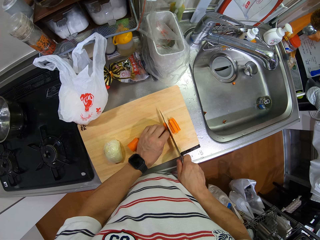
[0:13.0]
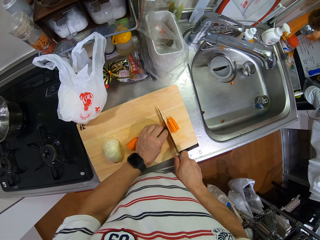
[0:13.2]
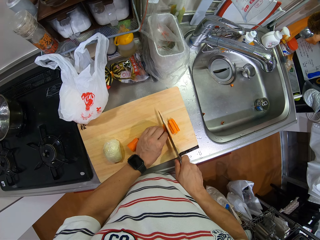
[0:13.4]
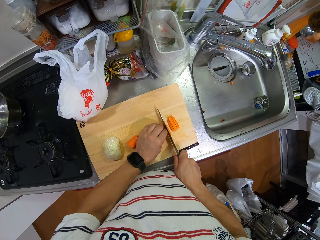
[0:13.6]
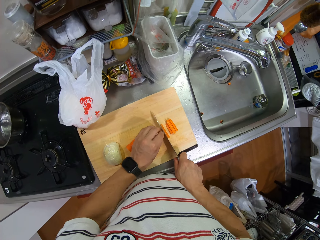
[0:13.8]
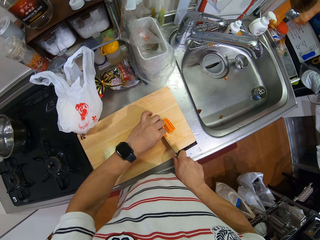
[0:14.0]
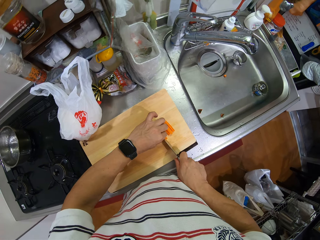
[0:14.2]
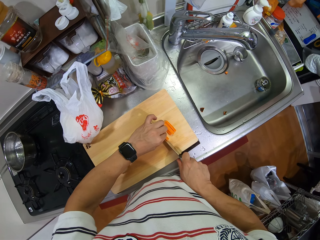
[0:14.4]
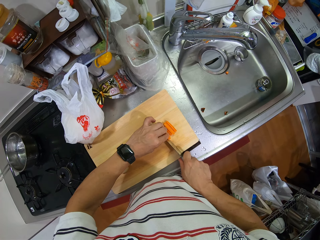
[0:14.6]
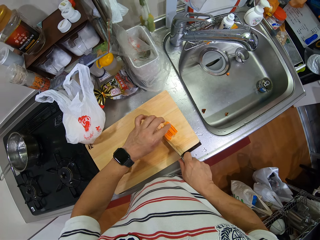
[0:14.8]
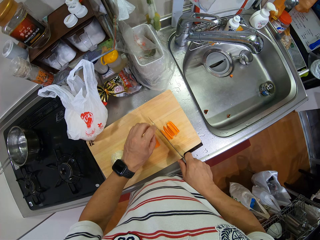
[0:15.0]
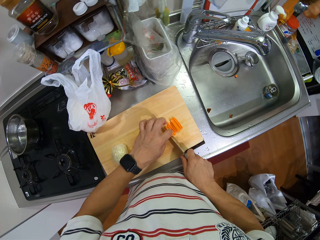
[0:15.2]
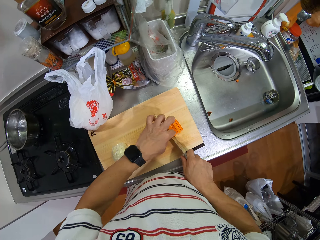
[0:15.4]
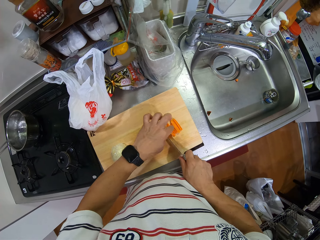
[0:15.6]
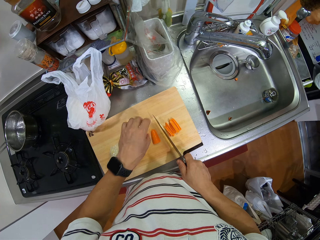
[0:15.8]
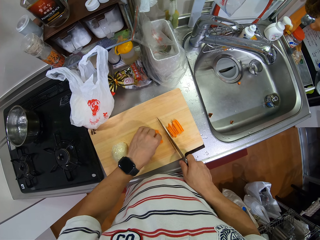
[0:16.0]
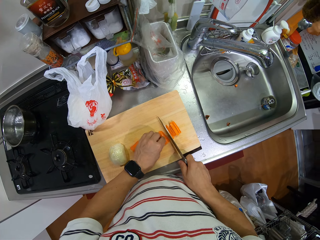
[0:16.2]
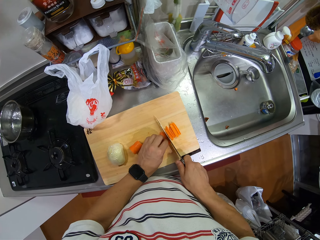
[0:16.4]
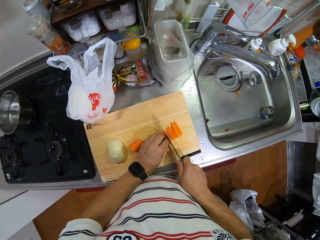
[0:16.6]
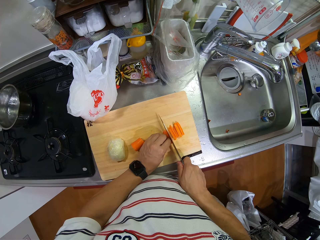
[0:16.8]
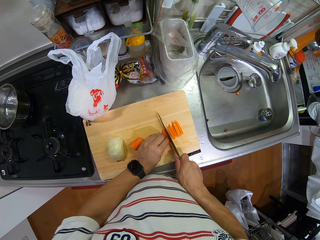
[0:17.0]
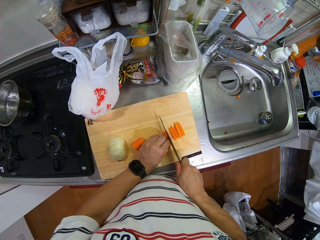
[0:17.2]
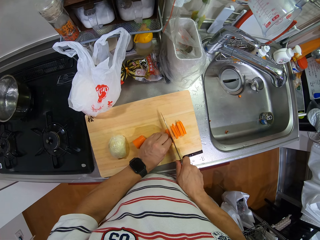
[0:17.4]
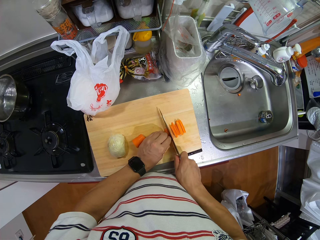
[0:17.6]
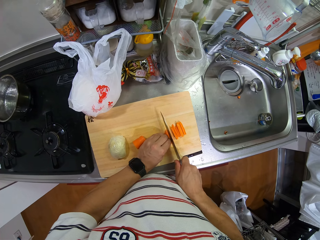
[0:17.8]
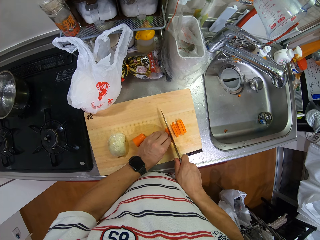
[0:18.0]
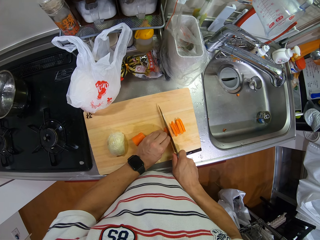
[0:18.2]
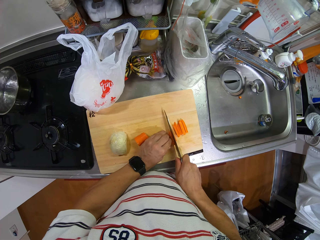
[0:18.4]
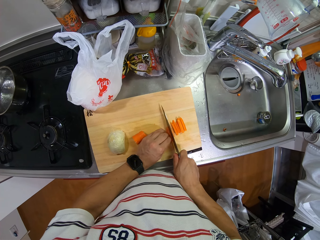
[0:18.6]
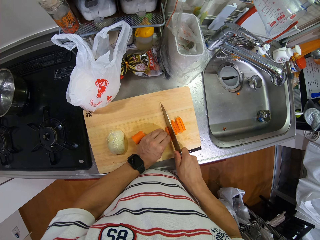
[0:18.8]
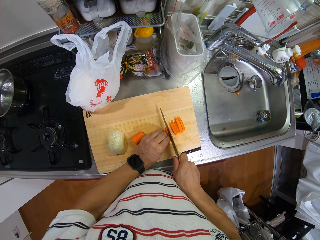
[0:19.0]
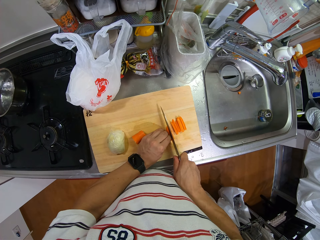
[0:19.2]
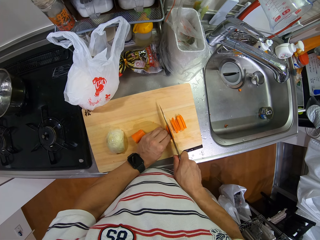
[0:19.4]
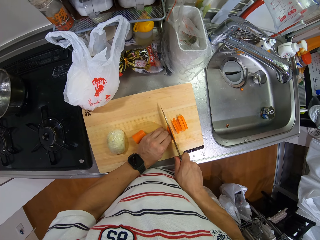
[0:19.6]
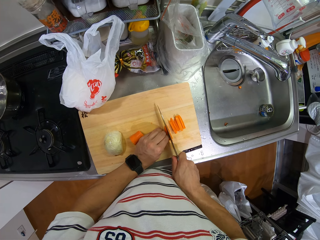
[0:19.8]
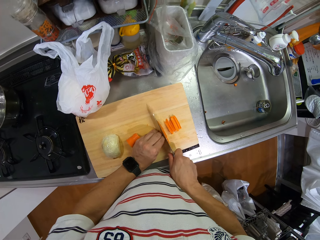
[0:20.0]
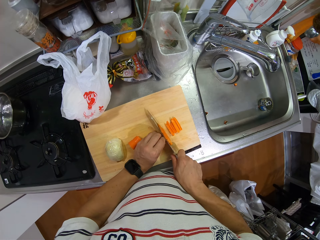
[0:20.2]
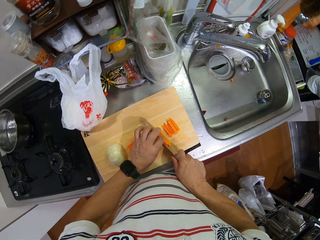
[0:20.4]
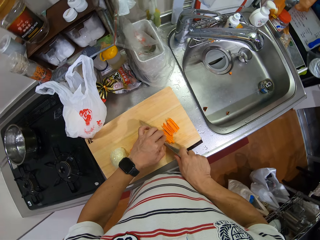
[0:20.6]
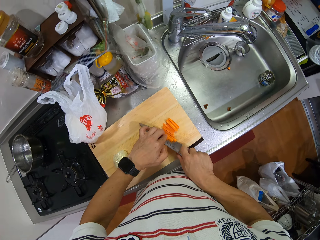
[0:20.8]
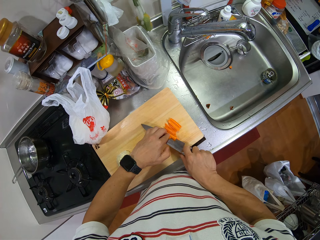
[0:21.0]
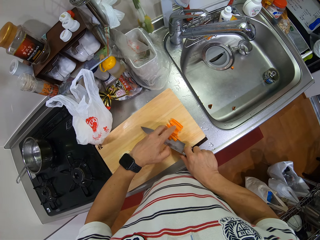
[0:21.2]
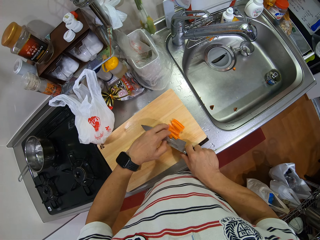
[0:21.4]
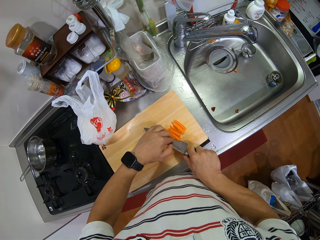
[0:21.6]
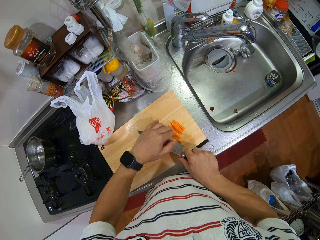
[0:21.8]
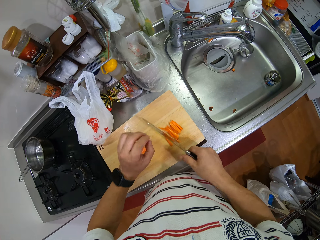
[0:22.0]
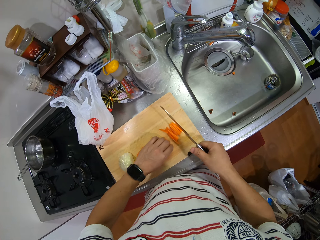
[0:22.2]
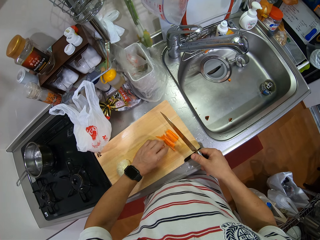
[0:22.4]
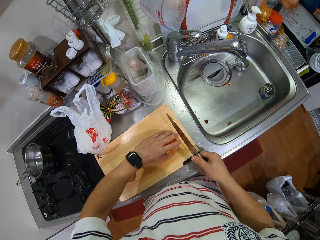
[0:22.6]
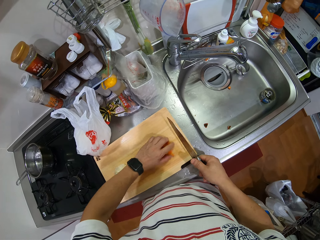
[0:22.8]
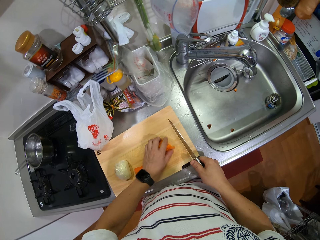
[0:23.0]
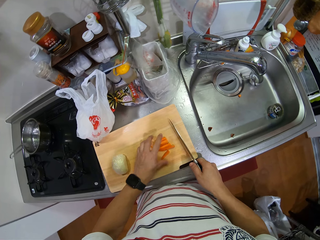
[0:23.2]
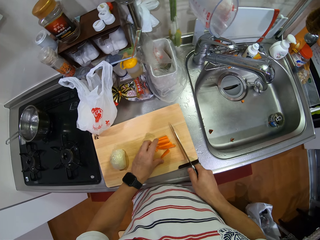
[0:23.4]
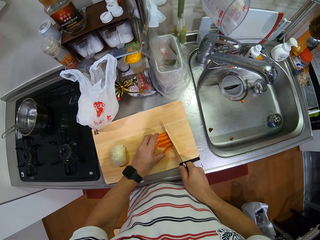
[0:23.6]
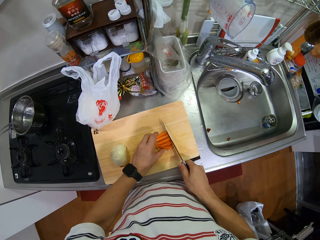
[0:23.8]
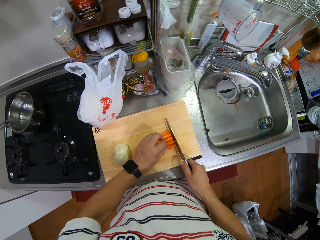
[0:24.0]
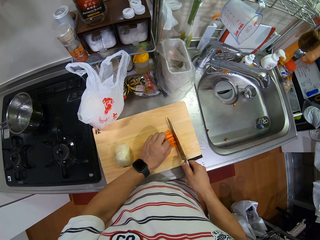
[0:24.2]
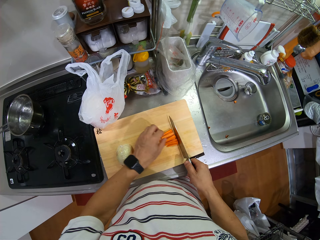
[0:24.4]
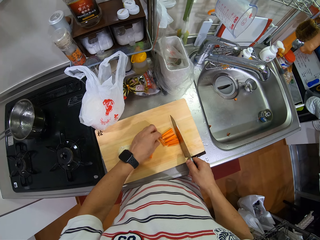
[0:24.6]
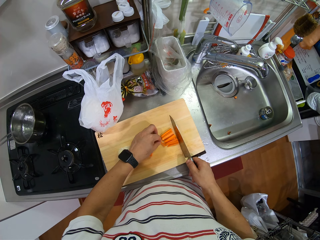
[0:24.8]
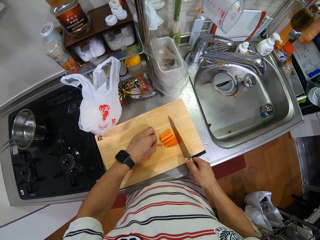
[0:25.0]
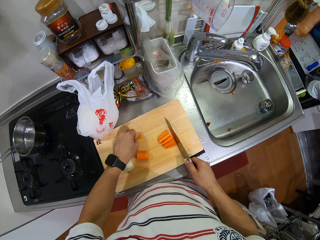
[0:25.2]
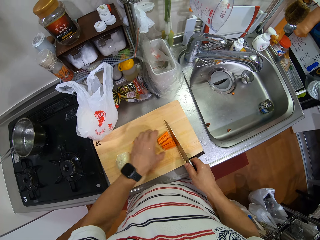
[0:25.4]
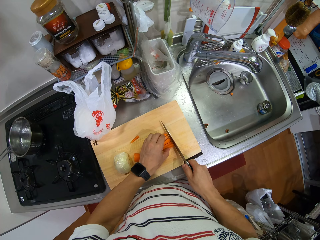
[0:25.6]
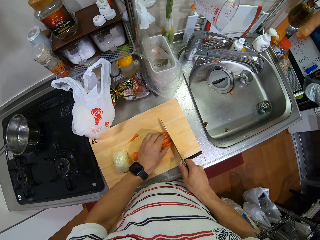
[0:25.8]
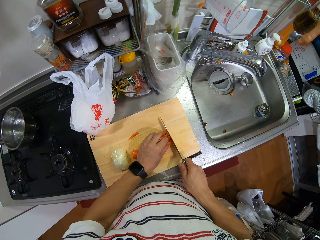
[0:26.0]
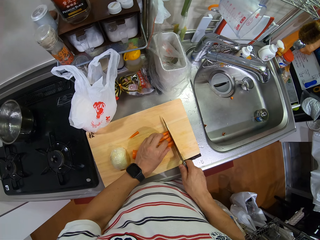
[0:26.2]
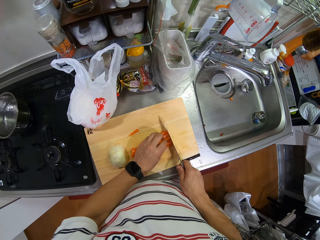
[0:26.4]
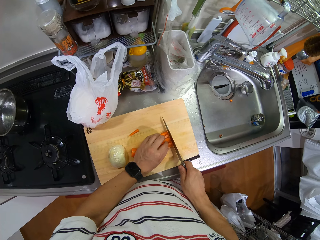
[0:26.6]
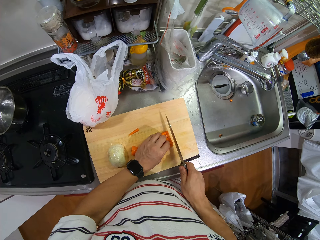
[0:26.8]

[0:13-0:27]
The camera wearer removes a stuck carrot from the knife. They cut the carrot into small pieces. They remove a stuck carrot from the knife. They turn the carrot. They put the cut carrot aside.

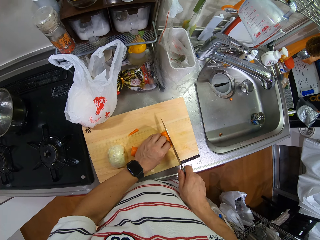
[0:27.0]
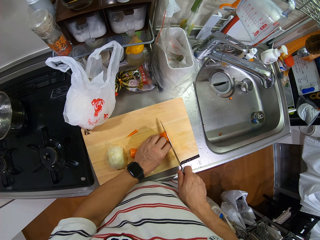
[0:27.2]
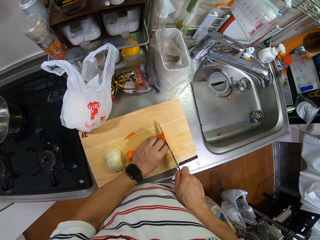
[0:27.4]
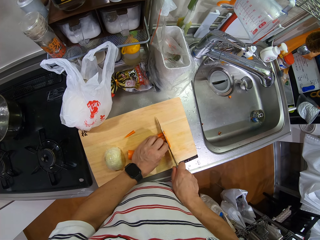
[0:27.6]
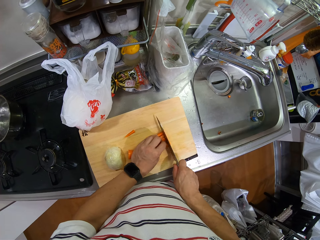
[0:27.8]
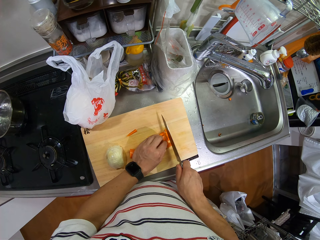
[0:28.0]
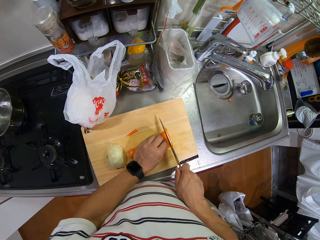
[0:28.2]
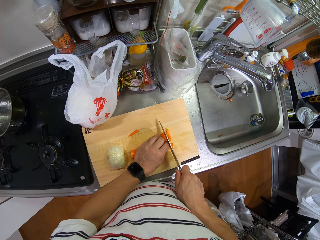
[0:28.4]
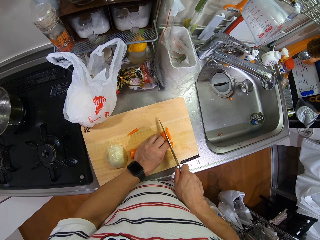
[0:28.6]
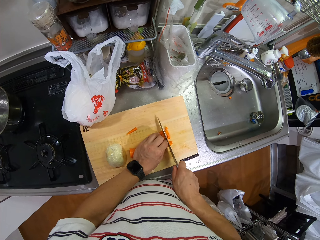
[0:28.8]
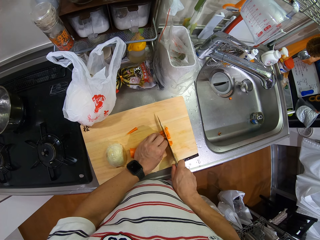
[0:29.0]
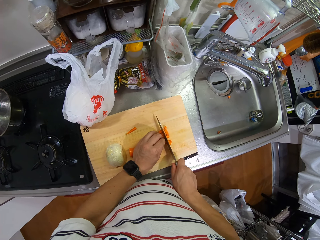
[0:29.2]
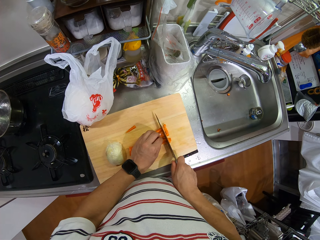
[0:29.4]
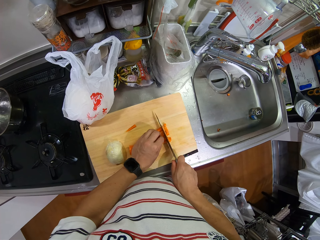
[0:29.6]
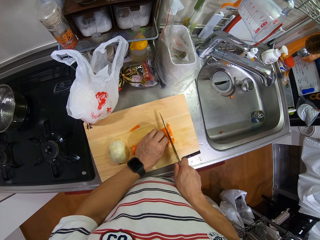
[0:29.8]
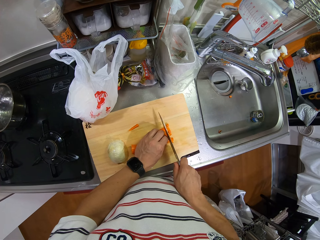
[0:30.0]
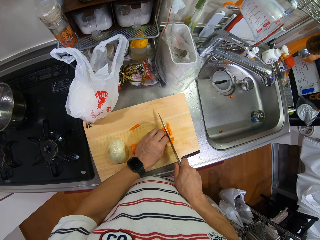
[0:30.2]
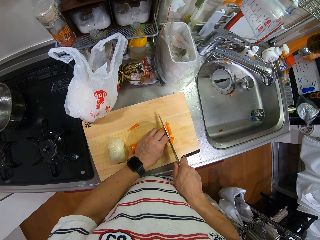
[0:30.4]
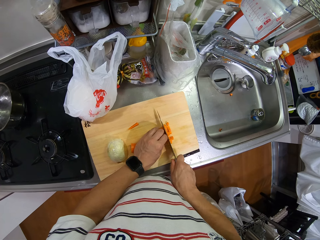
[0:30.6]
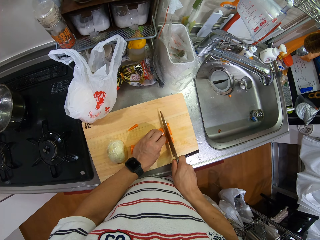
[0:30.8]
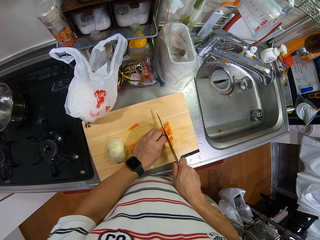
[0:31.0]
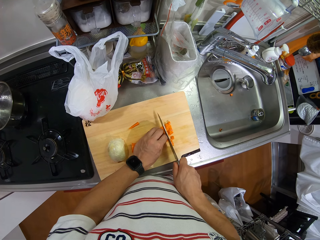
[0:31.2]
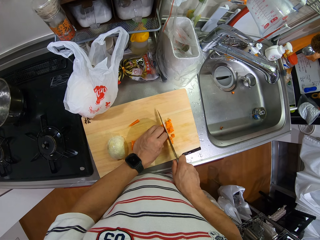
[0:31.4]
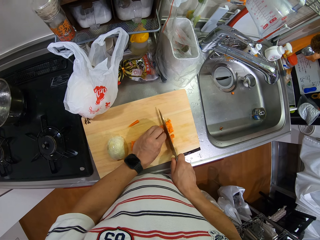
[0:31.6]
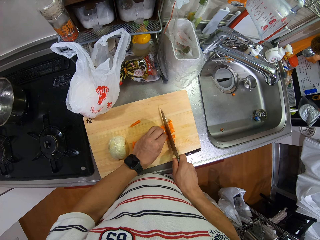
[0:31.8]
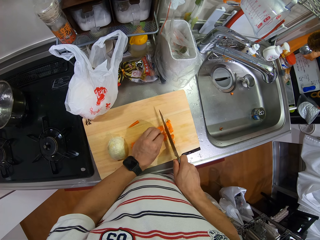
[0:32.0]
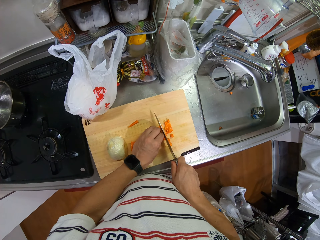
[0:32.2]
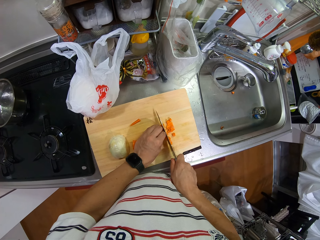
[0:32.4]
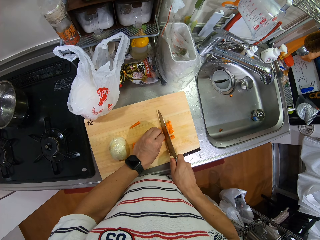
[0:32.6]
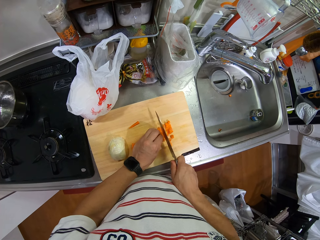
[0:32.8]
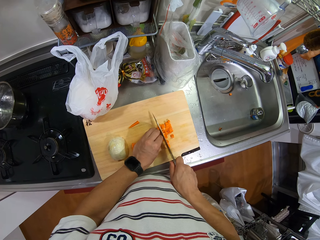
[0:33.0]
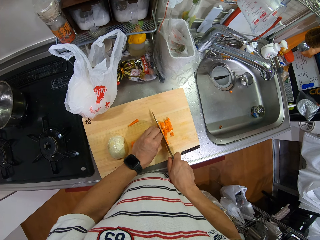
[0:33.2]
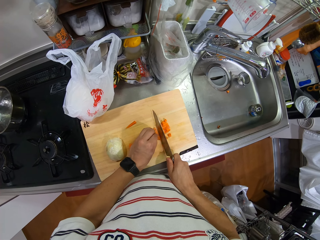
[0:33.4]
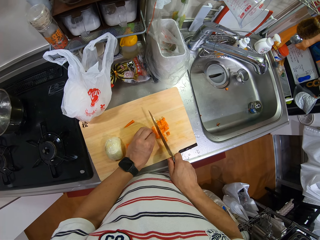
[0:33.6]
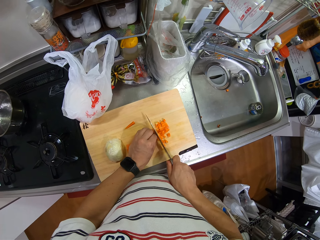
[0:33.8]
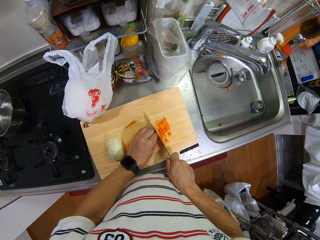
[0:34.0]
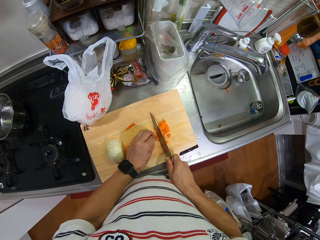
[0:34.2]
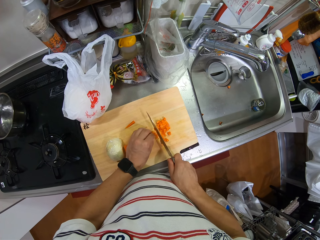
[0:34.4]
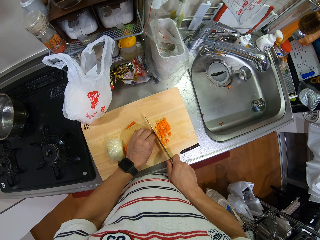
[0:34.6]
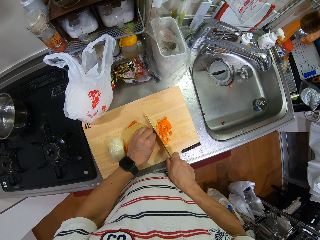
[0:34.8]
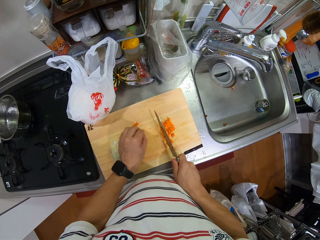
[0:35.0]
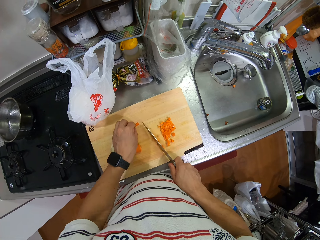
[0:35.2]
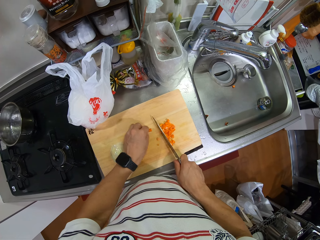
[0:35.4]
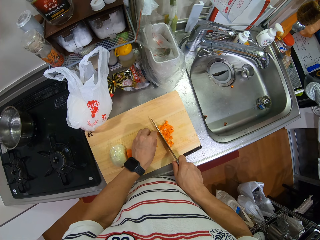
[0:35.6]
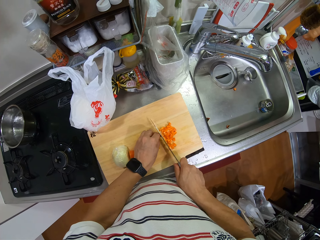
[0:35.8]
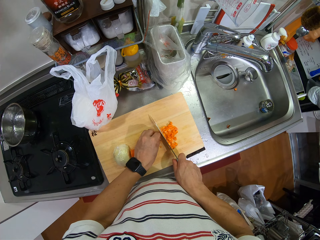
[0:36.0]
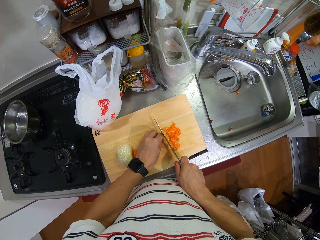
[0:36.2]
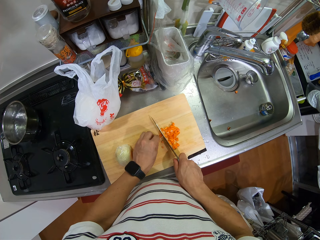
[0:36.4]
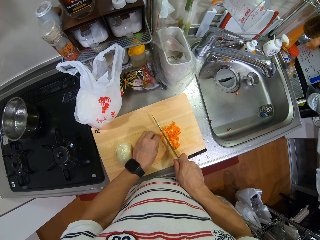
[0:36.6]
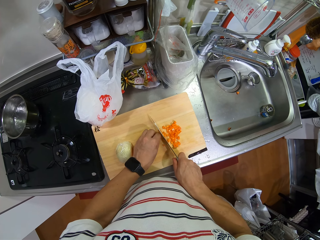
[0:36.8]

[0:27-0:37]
The camera wearer chops the carrot into small pieces.
